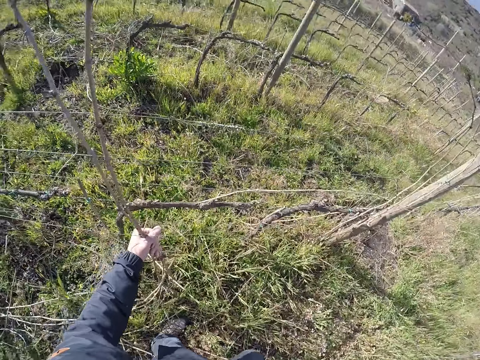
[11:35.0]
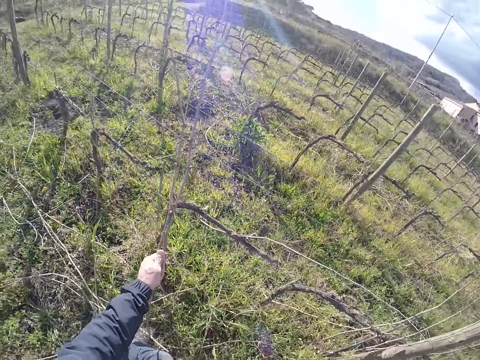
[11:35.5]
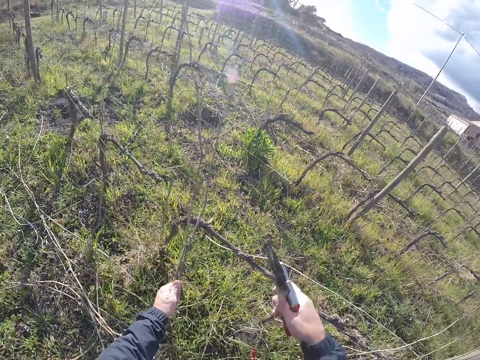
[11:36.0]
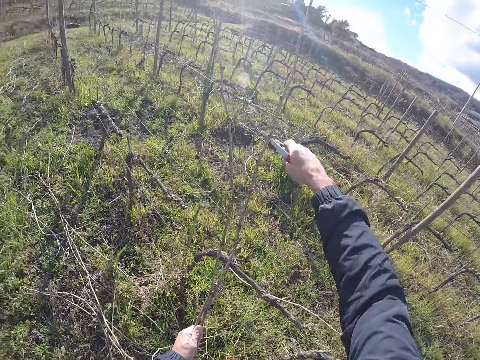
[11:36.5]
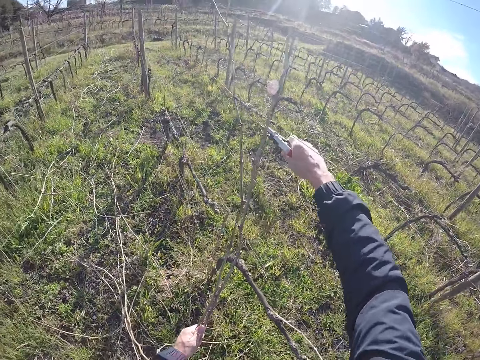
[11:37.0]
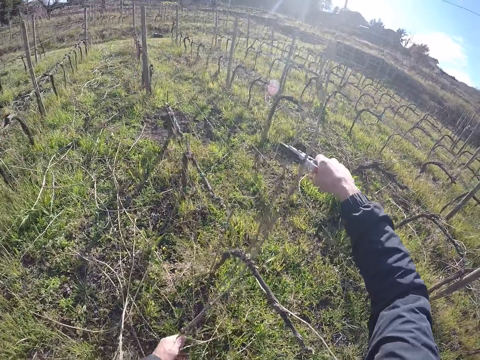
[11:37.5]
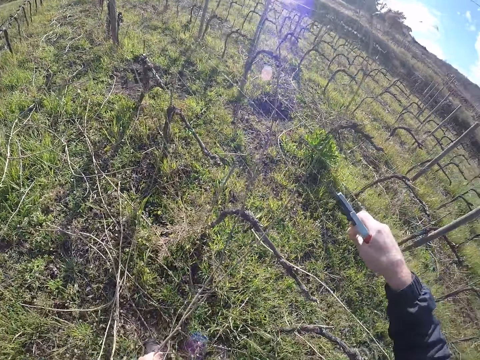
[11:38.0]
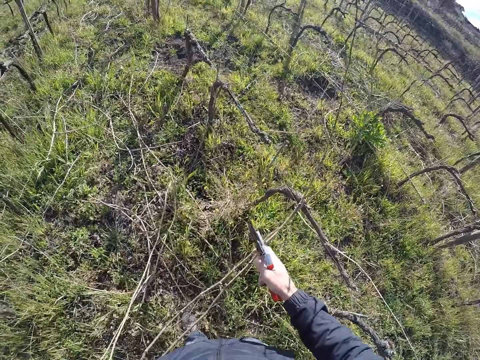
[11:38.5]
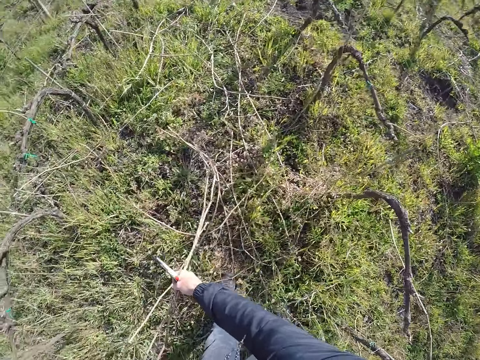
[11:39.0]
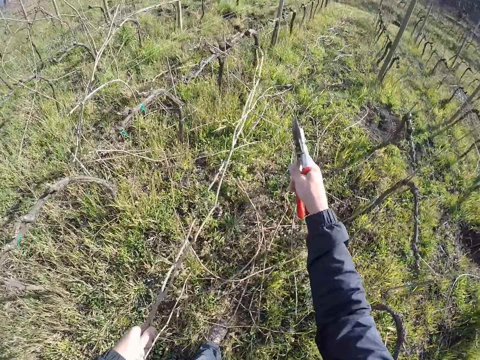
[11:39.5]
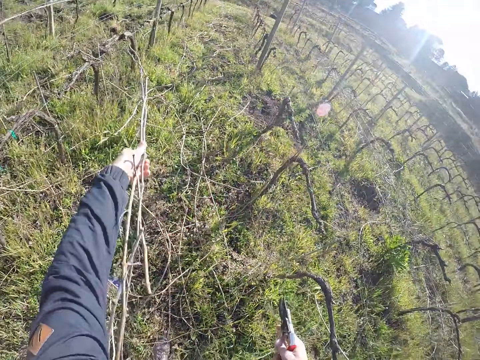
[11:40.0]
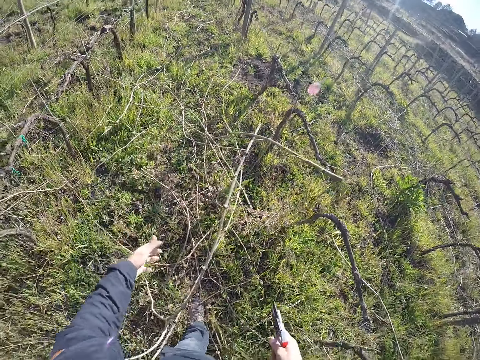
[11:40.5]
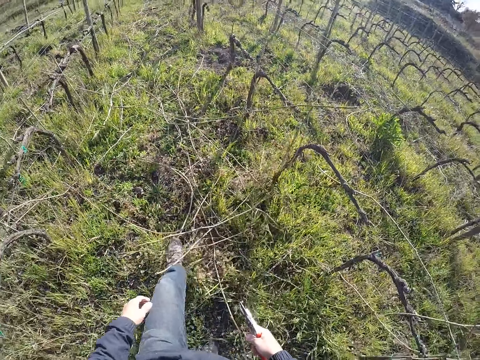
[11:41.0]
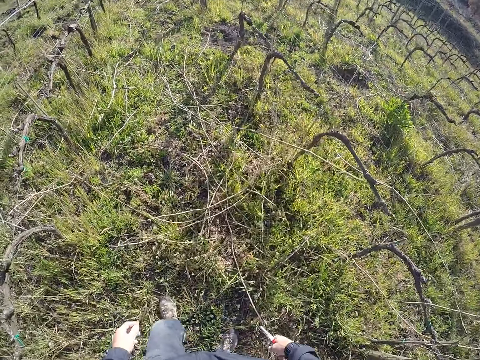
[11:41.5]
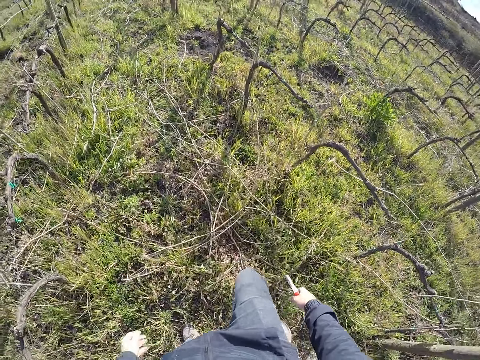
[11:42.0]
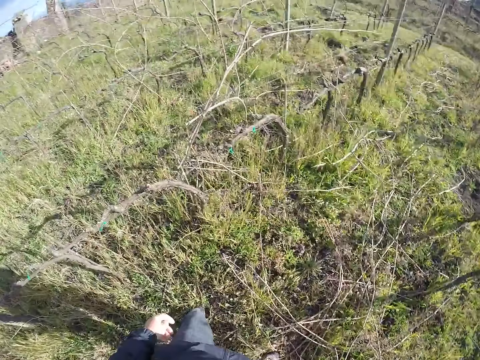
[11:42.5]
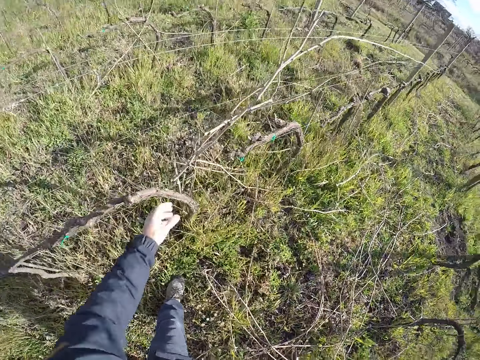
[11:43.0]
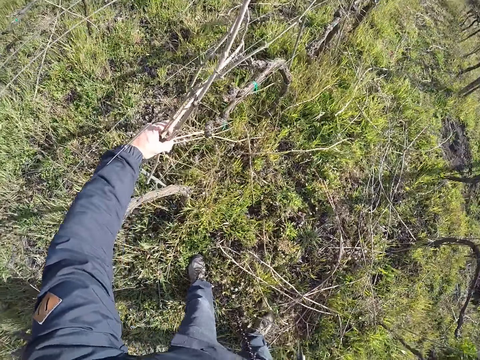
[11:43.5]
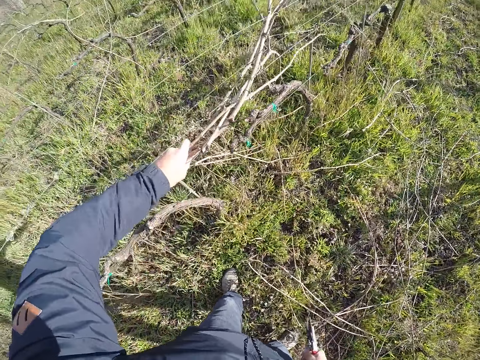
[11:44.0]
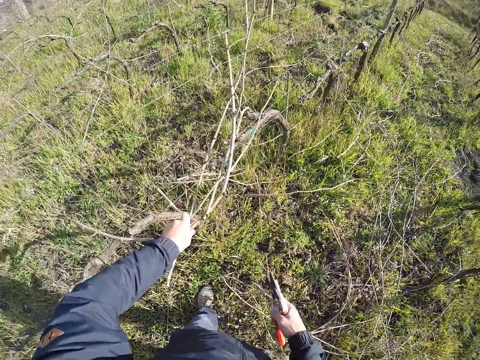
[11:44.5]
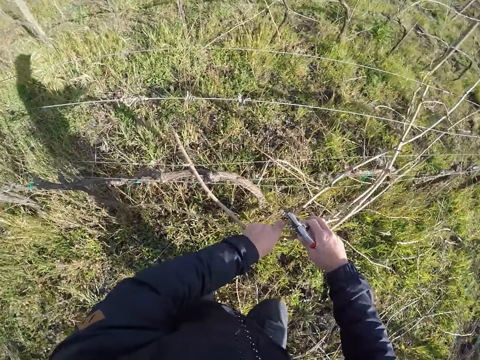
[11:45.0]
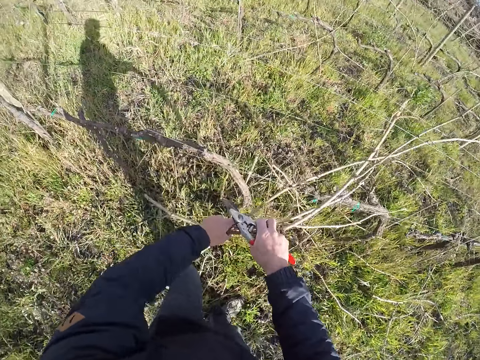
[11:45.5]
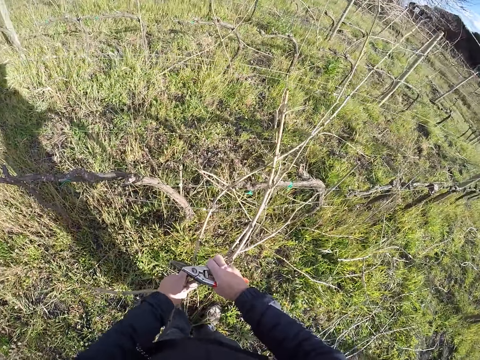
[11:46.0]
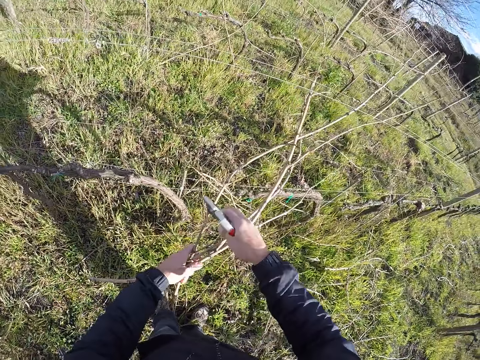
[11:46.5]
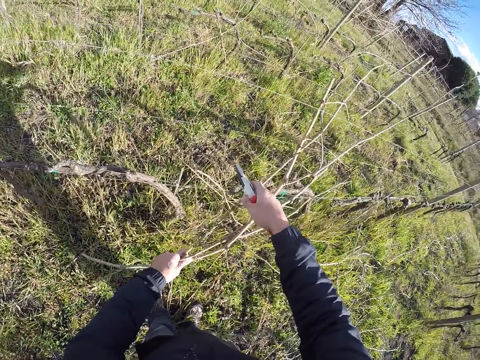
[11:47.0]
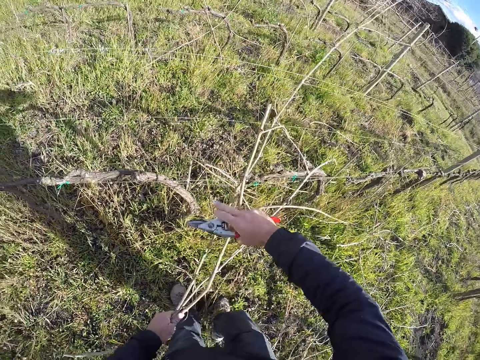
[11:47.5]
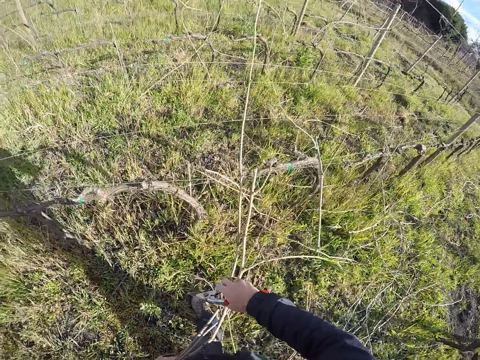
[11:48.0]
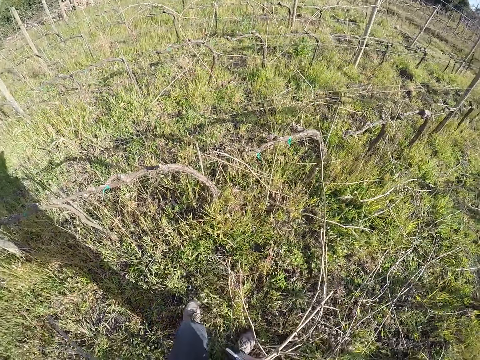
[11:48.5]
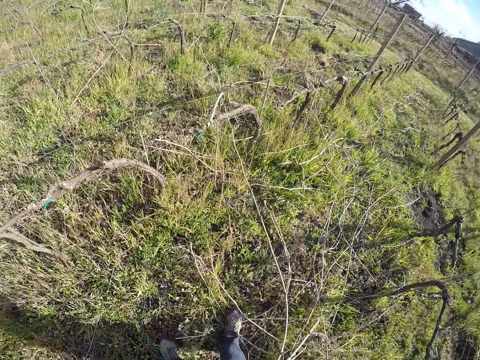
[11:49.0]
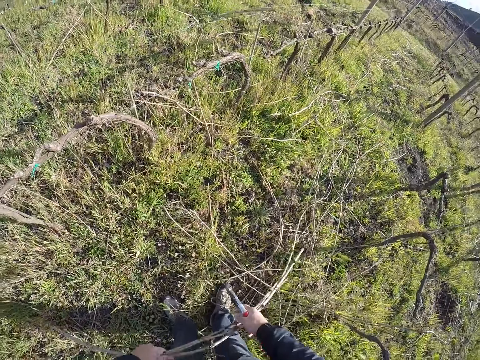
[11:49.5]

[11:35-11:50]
The camera wearer picks a bunch of twigs from the barb wire with his left hand. He cuts the bunch of twigs with the pair of secateurs with his right hand. He drops the bunch of twigs on the floor with his left hand. He picks a bunch of twigs from the barb wire with his left hand. He removes the bunch of twigs from the barb wire with both hands.

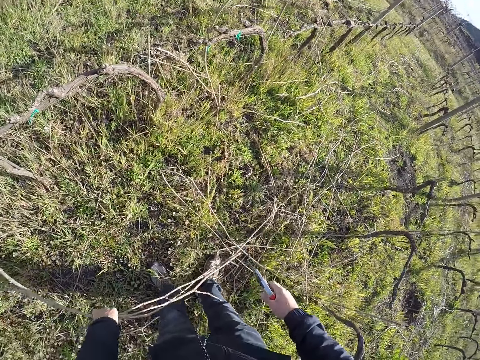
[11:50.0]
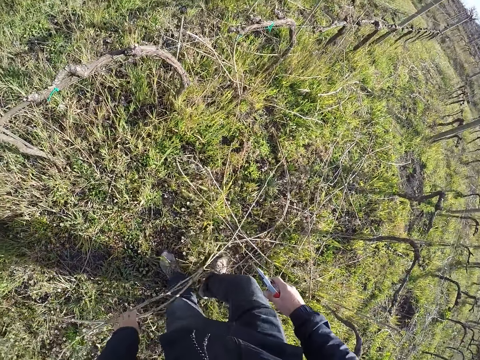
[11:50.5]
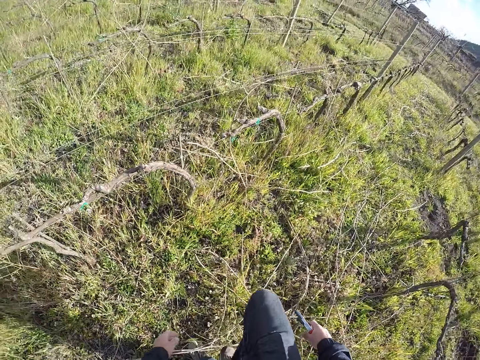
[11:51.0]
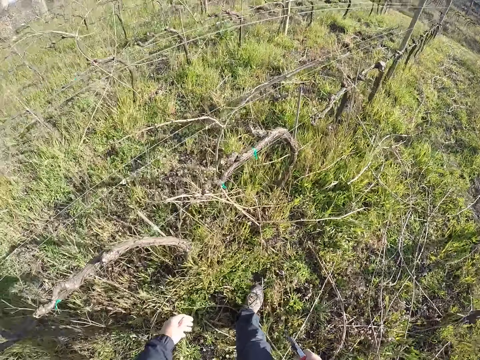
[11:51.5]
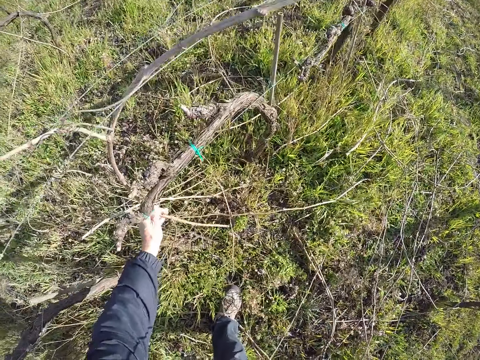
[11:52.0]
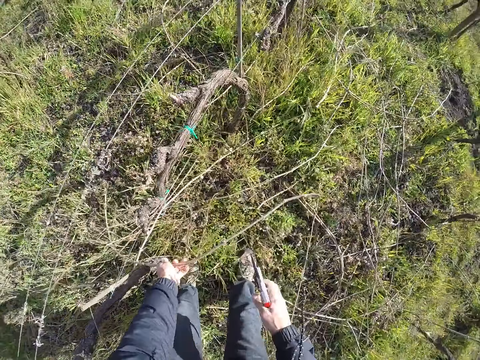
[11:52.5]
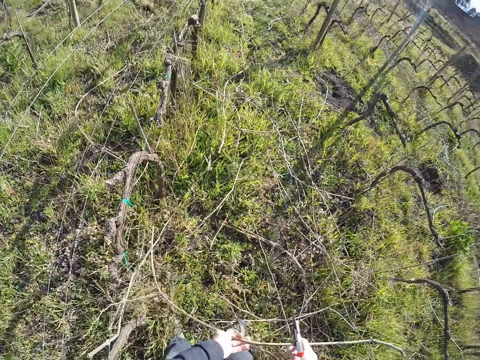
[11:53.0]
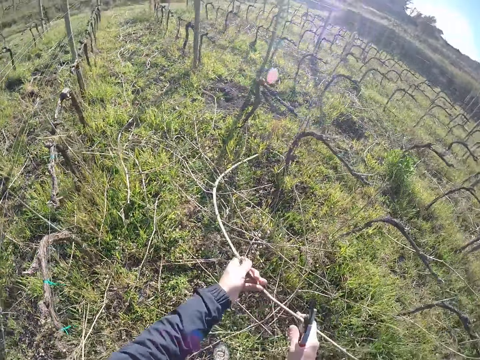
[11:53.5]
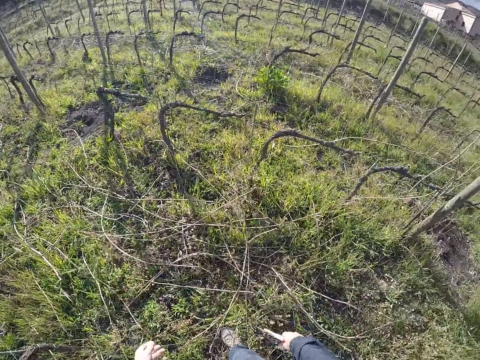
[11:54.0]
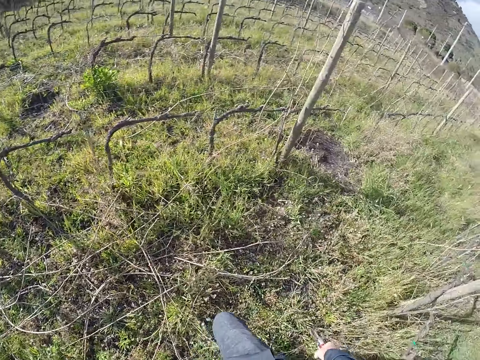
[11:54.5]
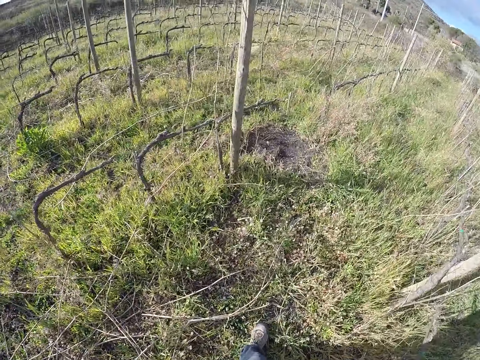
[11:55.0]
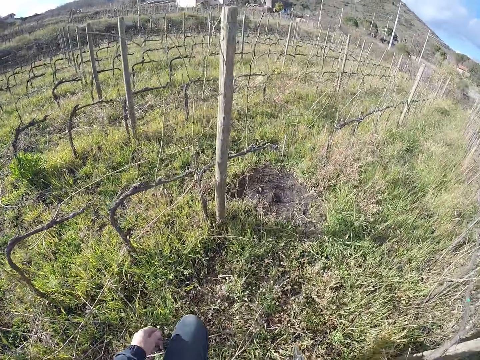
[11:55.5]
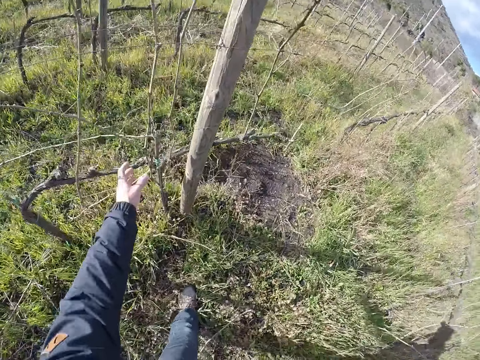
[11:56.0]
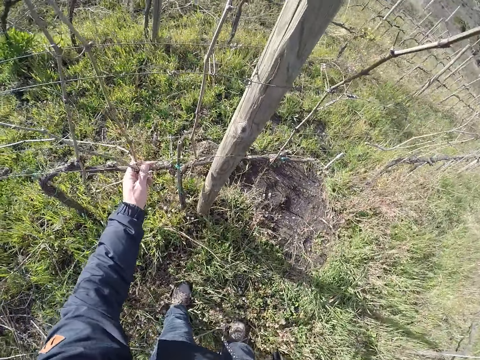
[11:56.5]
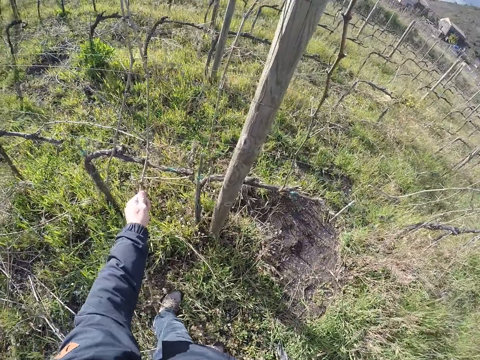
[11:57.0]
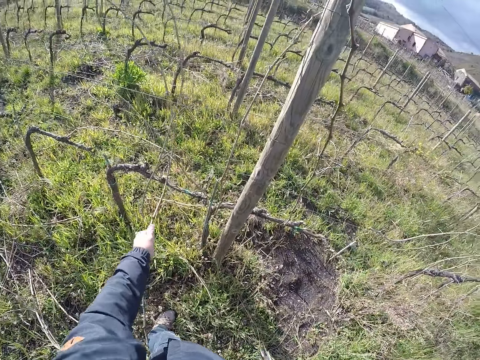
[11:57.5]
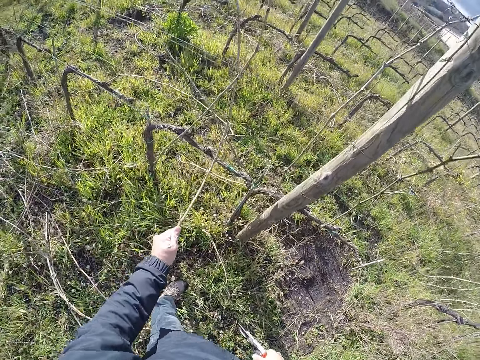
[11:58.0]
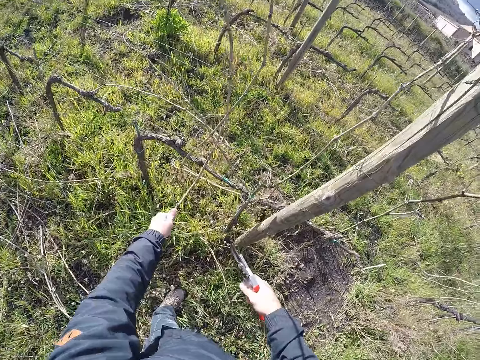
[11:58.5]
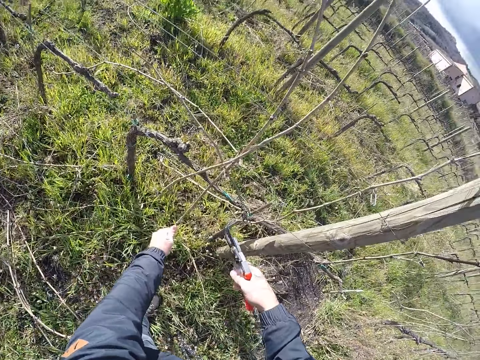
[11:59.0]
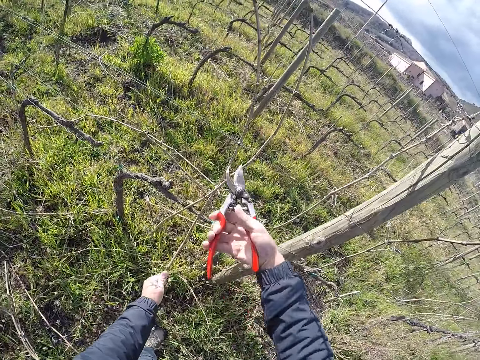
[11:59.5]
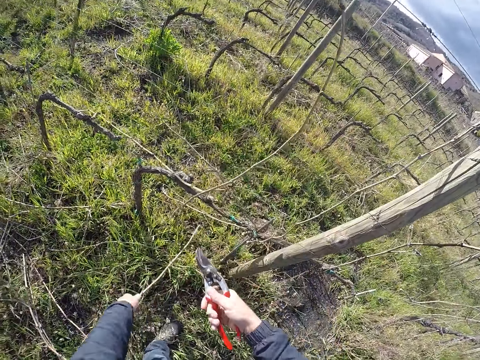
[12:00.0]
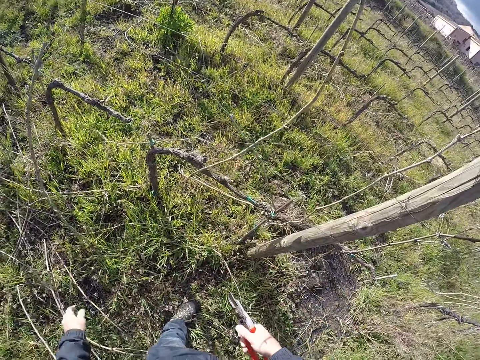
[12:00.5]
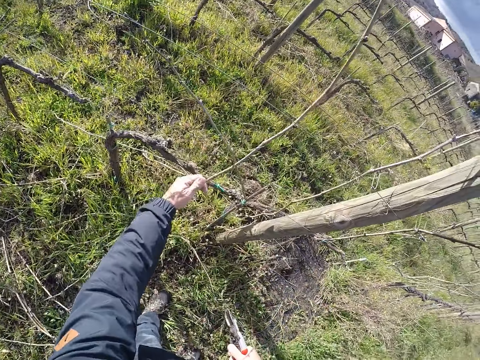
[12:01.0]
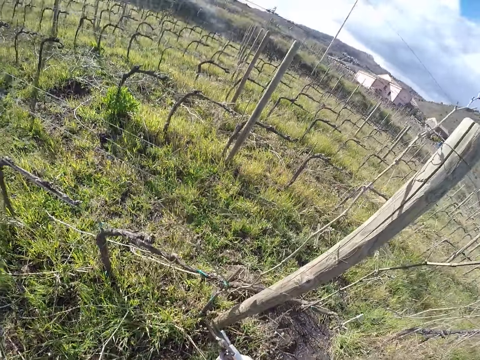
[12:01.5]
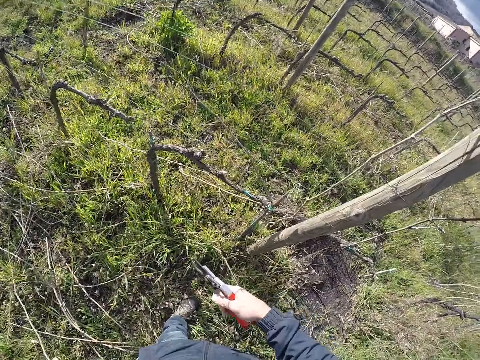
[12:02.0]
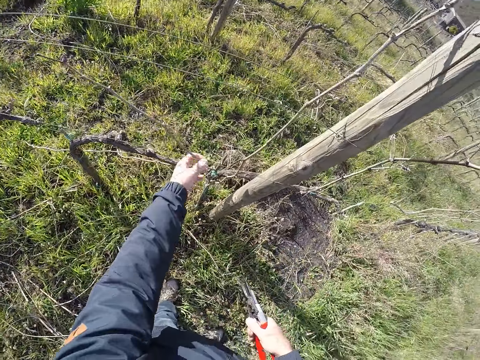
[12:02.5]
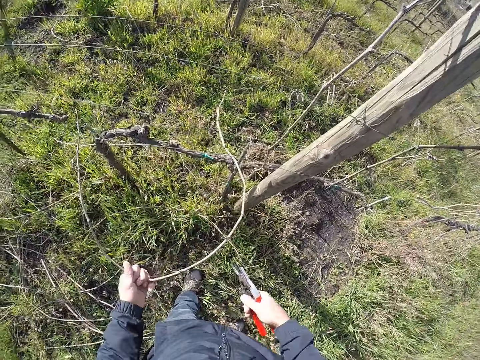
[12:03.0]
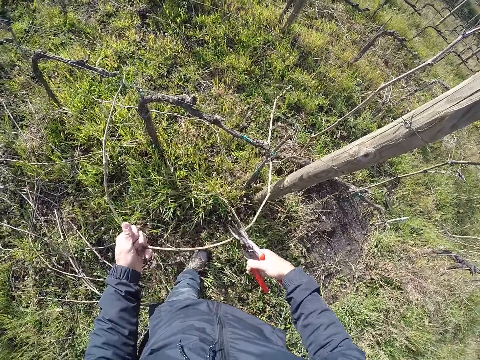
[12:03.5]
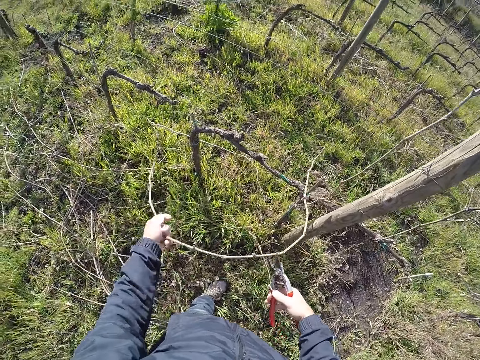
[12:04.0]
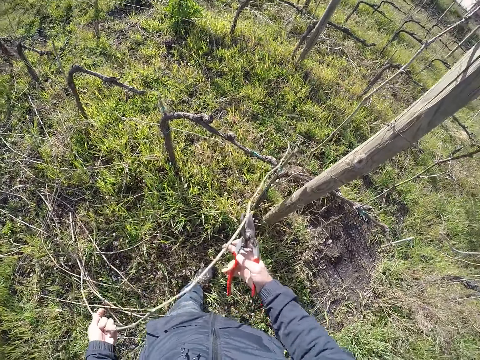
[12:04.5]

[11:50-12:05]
The camera wearer drops the bunch of twigs on the floor with his left hand. He picks a twig from the barb wire with his left hand. He drops the twig on the floor with his left hand. He picks a twig from the barb wire with his left hand. He cuts the twig with the pair of secateurs with his right hand. He drops the twig on the floor with his left hand. He picks a twig from the barb wire with his left hand. He drops the twig on the floor with his left hand. He picks a twig from the barb wire with his left hand. He cuts the stems.
